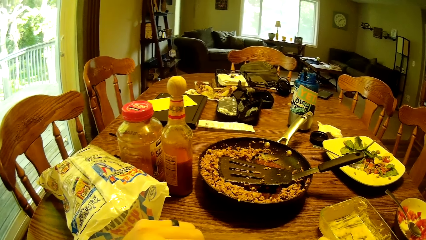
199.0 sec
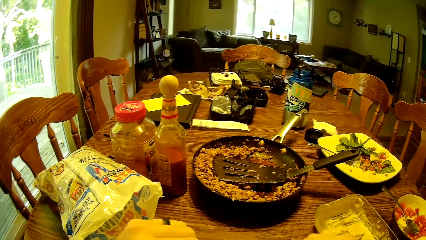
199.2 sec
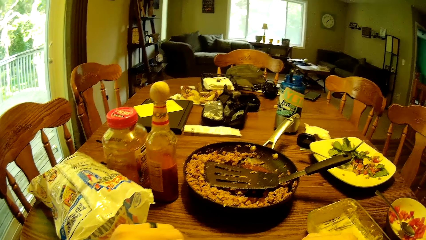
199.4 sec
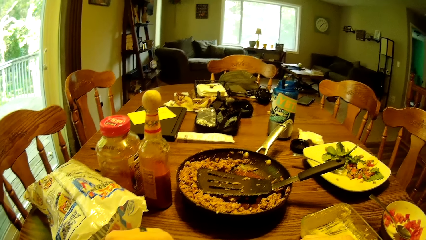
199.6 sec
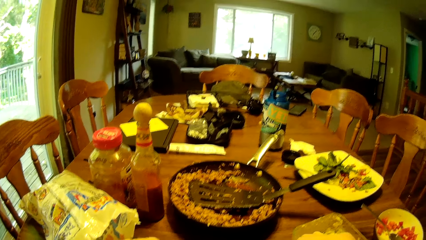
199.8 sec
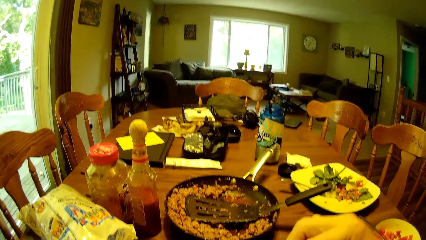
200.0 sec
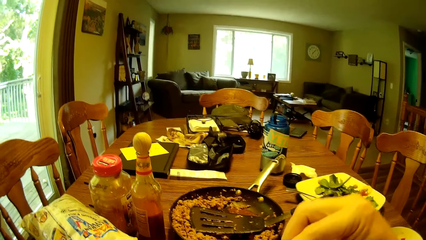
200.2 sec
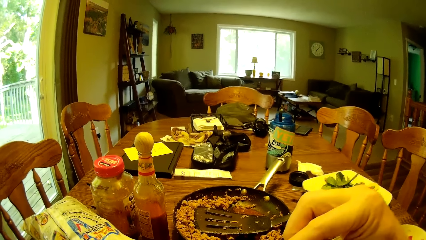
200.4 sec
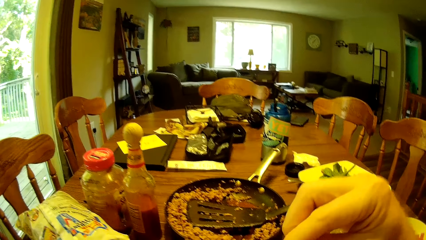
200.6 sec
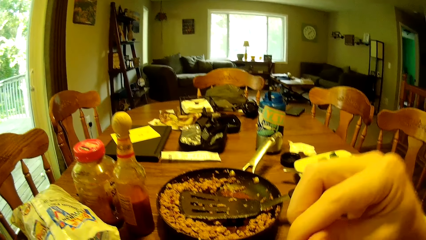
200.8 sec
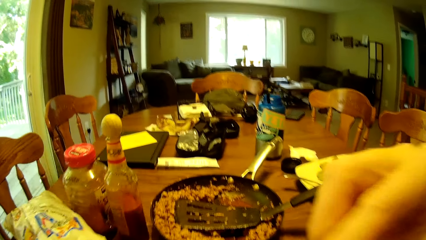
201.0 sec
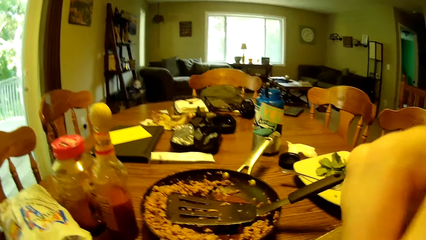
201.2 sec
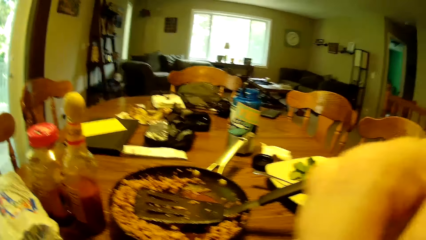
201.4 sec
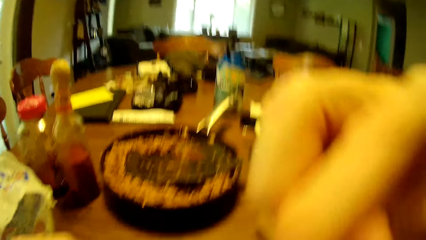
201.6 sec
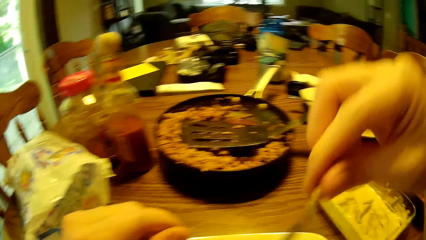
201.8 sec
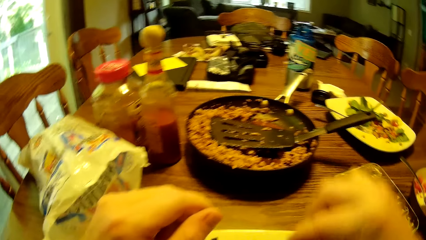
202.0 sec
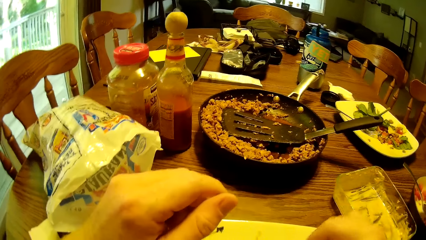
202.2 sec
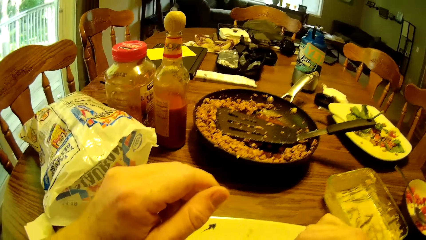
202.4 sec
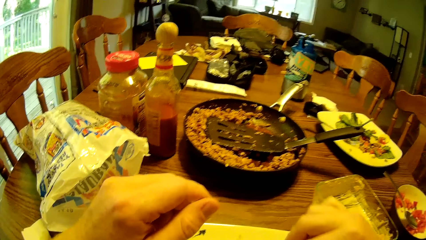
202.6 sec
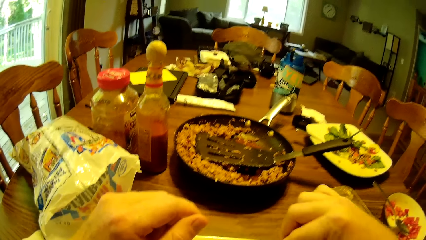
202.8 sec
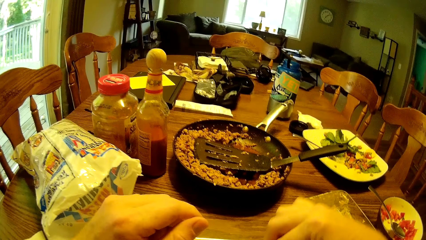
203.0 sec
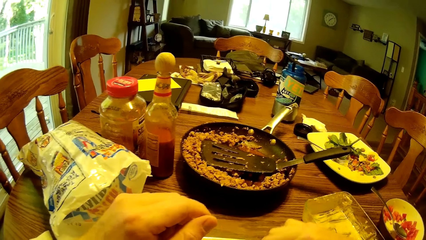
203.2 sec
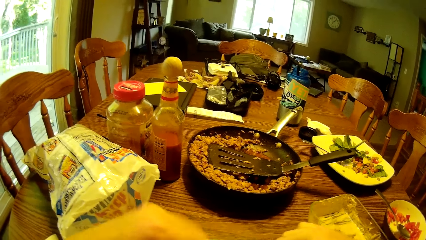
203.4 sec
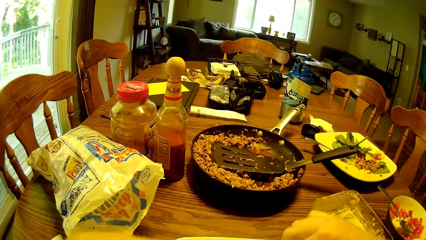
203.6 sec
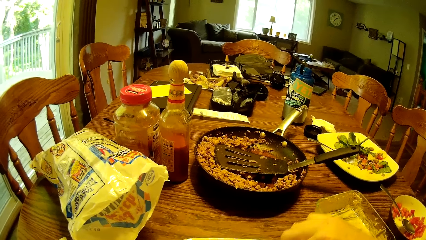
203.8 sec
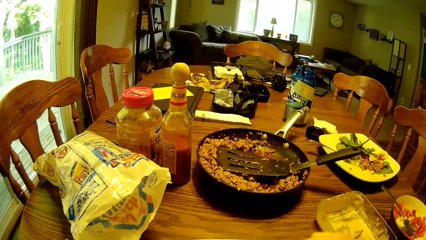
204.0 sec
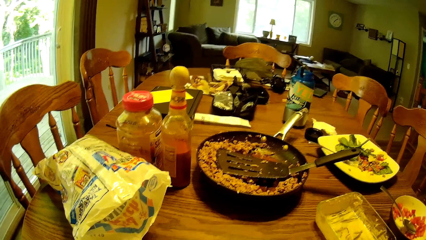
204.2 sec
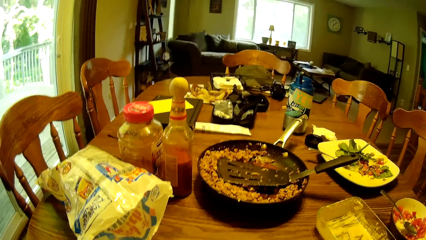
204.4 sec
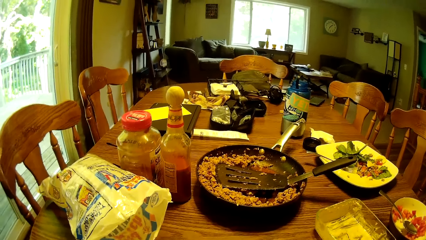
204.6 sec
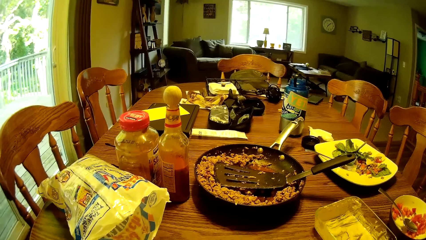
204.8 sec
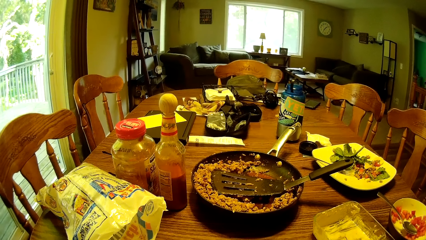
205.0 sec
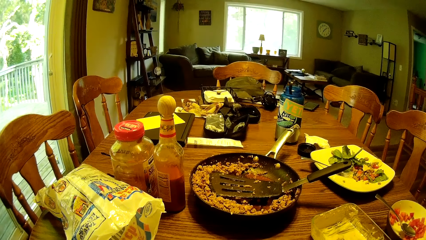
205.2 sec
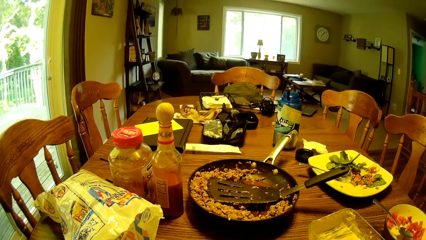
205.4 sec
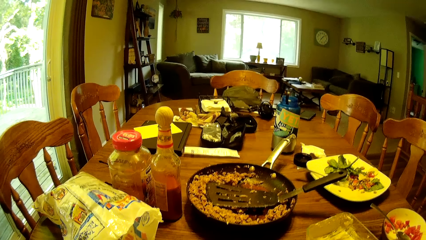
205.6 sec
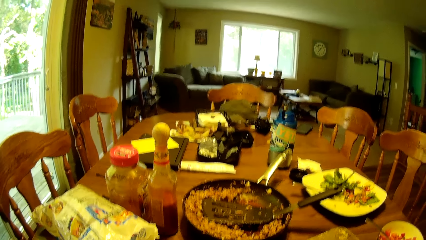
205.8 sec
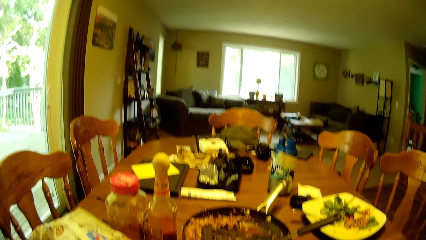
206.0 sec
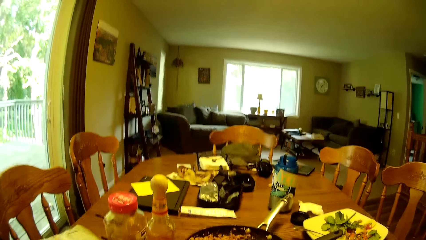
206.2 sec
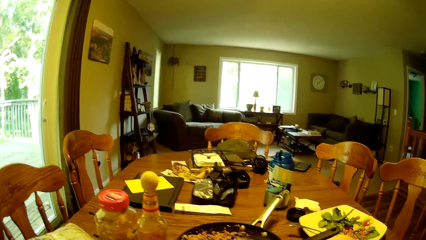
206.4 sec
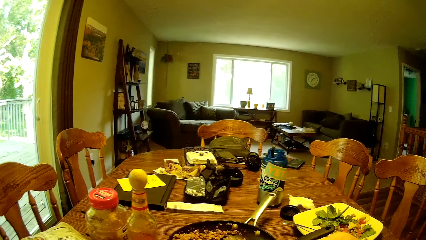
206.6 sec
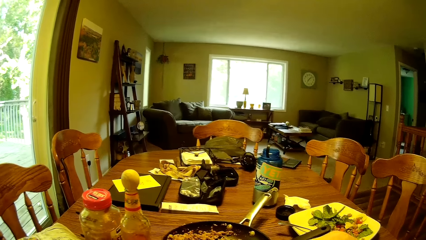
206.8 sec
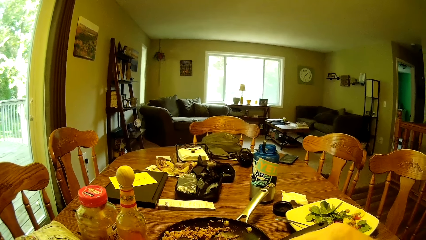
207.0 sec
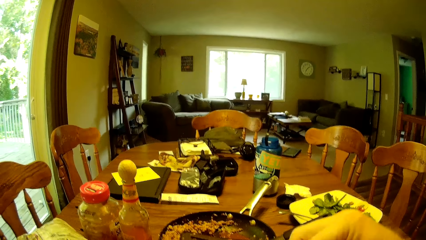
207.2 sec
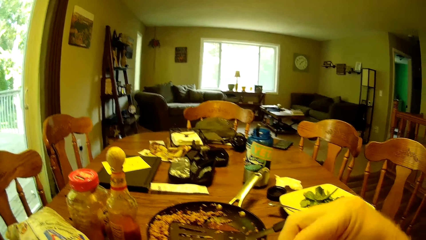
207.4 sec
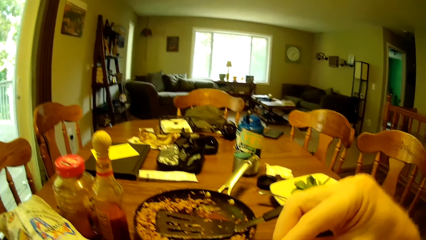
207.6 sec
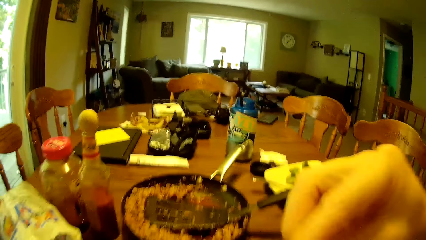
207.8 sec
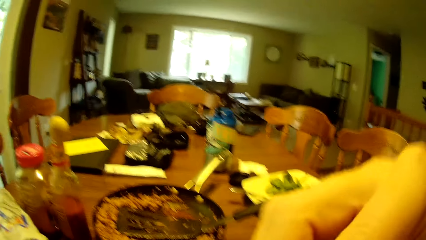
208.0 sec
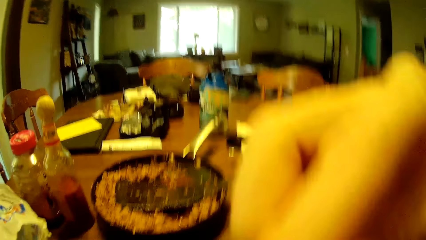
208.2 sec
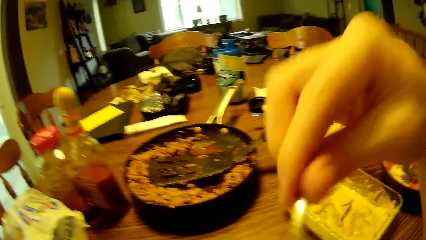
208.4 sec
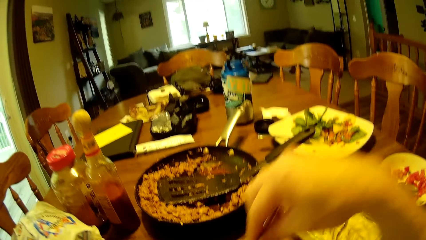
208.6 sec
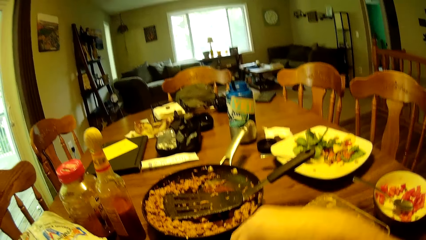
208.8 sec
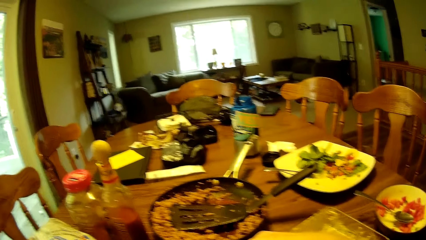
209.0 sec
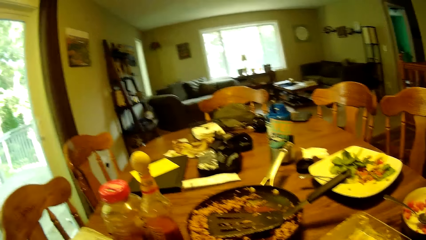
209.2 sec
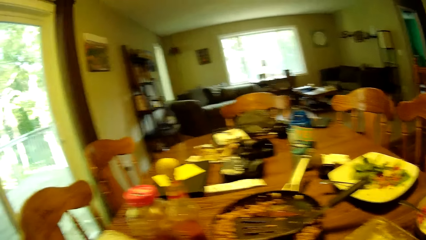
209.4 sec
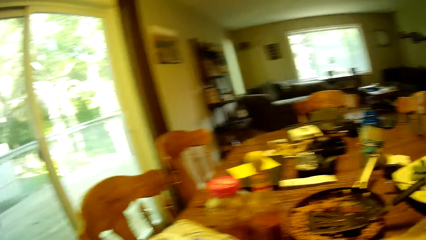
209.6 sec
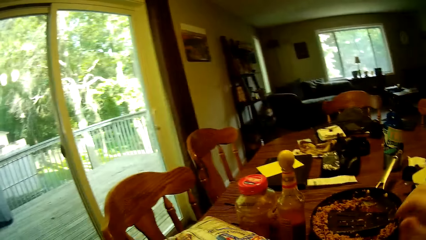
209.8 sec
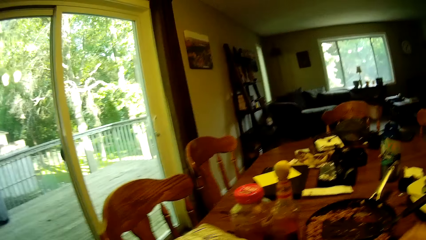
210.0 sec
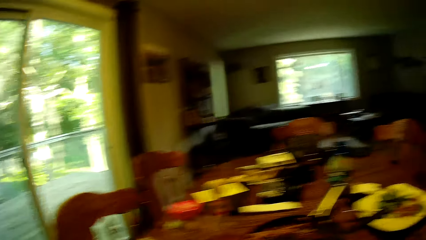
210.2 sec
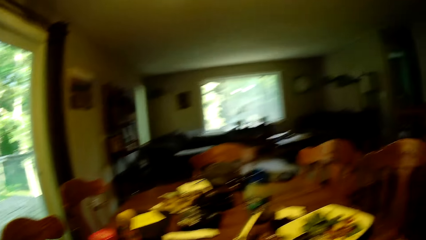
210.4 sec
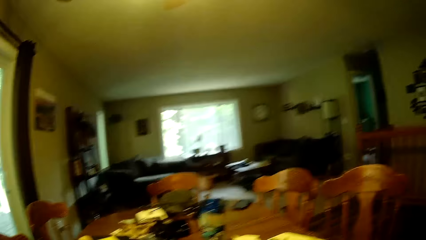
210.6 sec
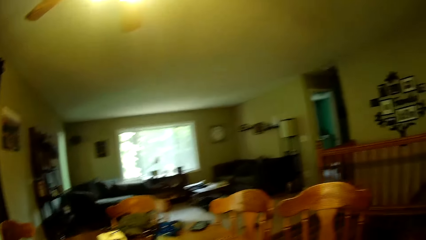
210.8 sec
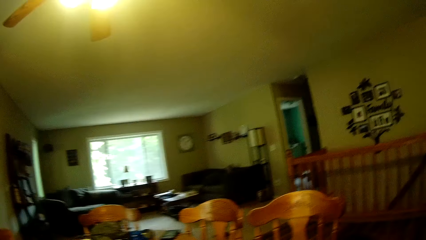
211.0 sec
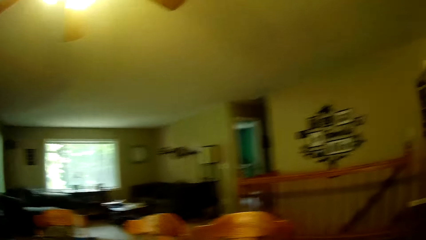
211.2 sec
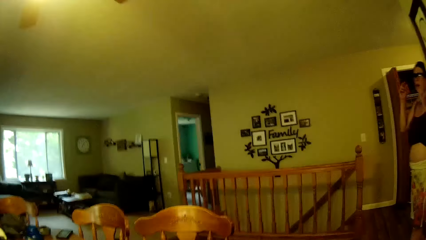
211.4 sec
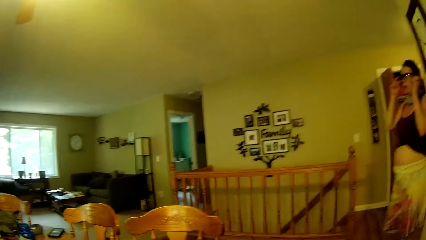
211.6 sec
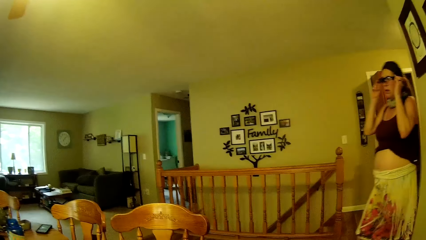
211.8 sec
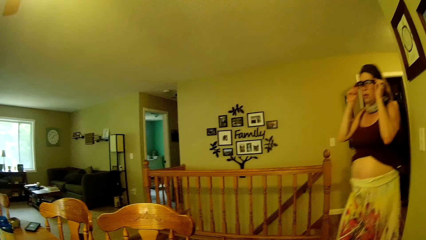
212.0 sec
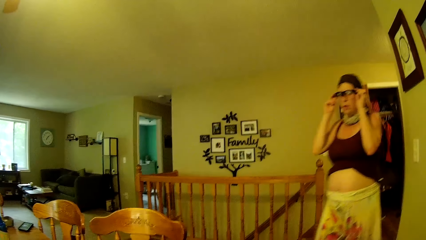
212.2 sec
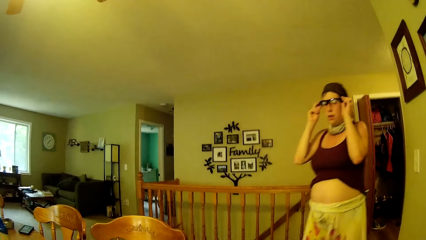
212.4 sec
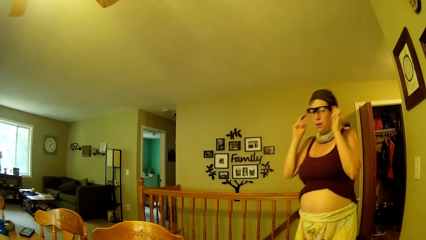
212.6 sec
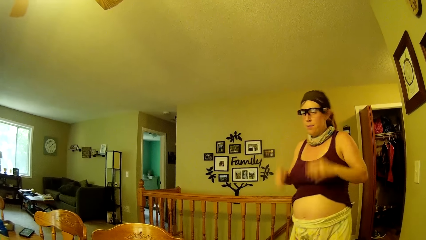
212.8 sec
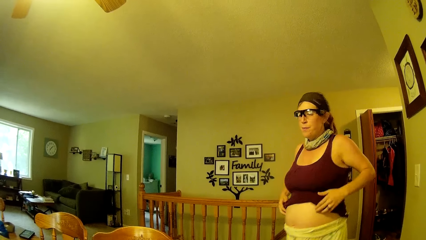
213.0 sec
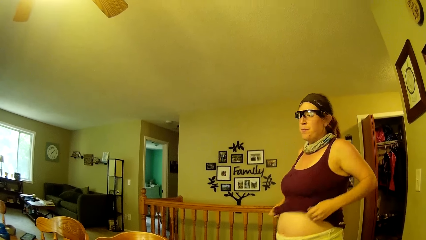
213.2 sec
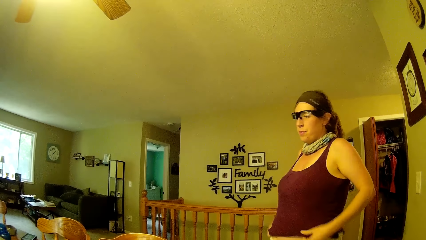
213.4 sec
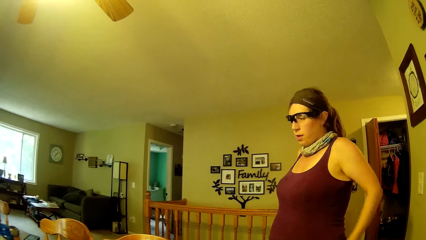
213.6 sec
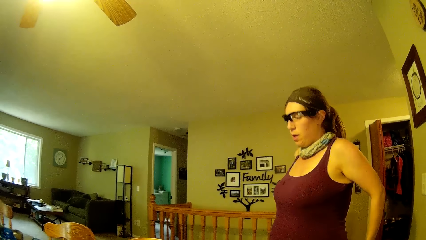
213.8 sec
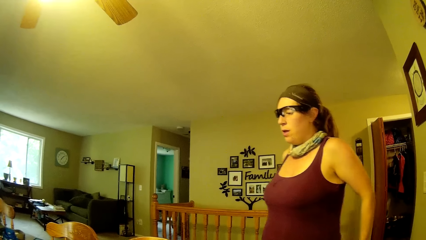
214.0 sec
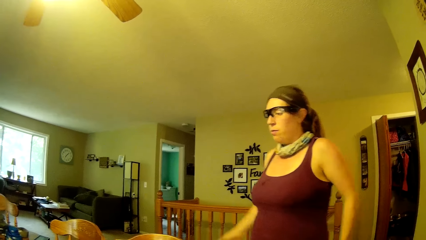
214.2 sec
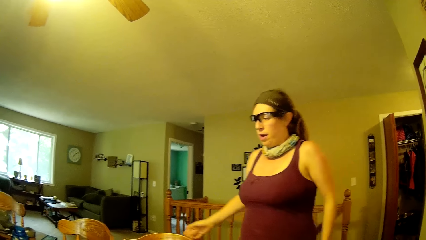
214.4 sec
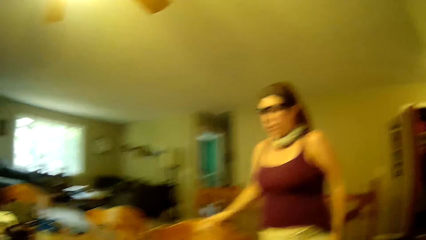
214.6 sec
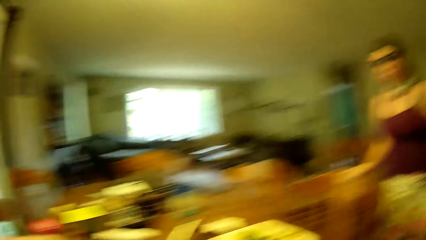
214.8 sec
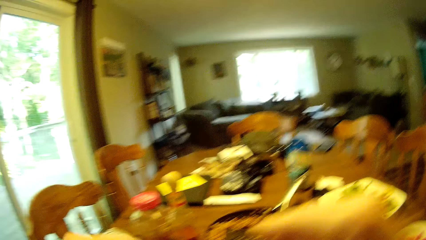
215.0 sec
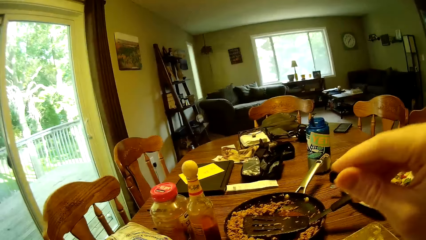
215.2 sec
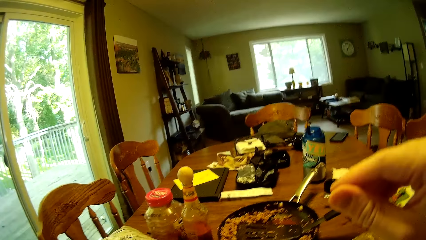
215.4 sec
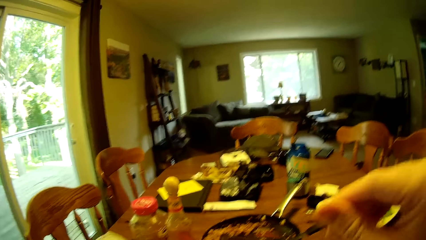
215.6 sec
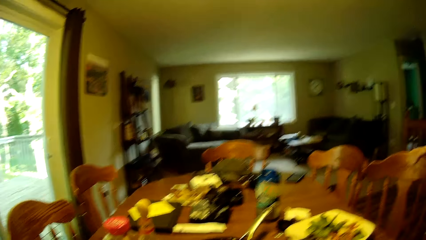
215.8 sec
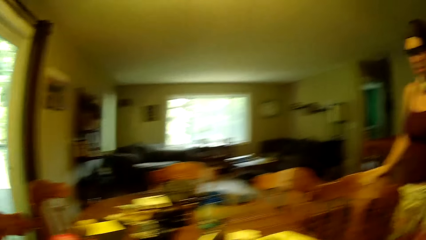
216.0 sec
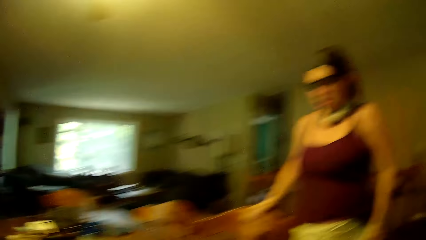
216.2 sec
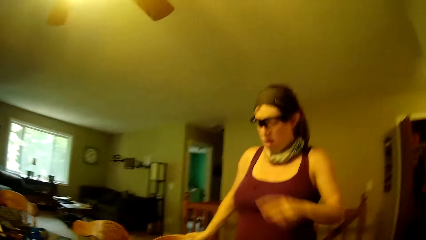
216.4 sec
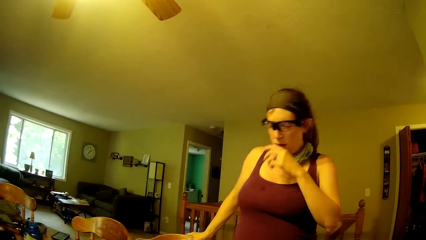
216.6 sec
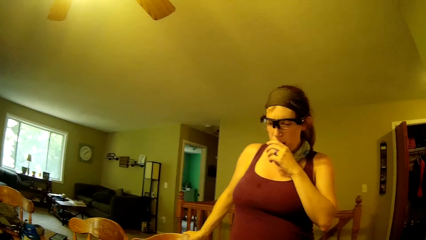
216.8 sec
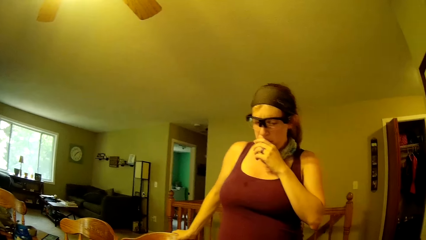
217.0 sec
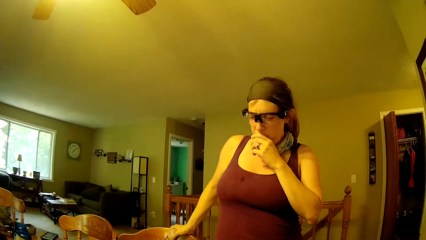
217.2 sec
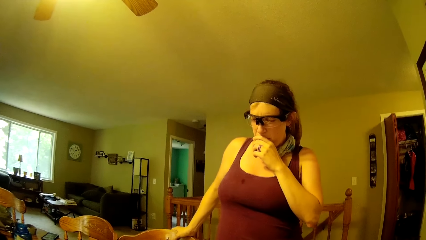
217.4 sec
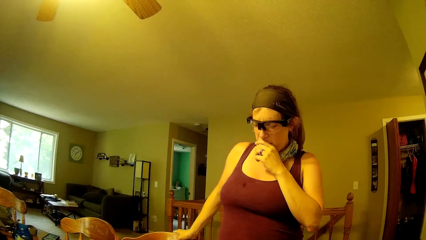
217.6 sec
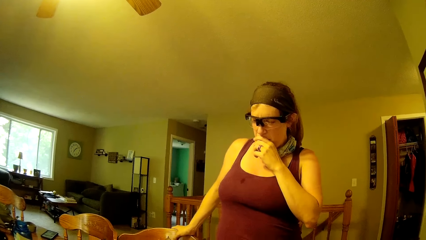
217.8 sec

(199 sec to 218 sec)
The camera wearer eats the food with the fork from his plate. He takes food with the fork. He eats the food with the fork. The woman adjusts her glasses with both hands. She walks towards the table. She adjusts her sleeveless dress with both hands. She places her right hand on the top of the chair. She holds the chair. She places her left hand on her mouth.
